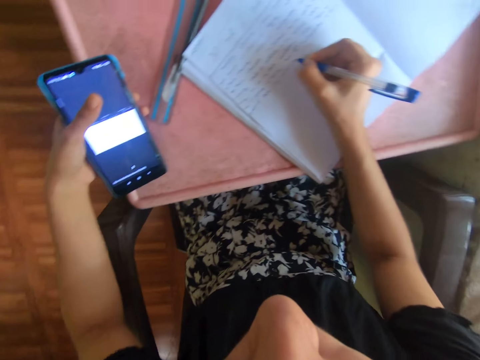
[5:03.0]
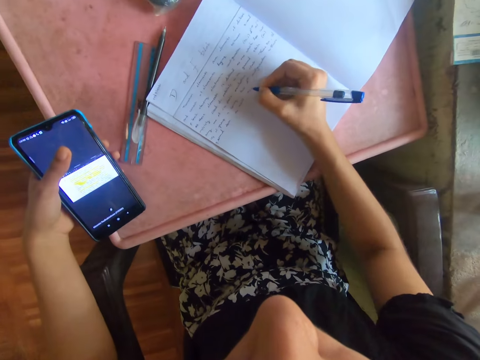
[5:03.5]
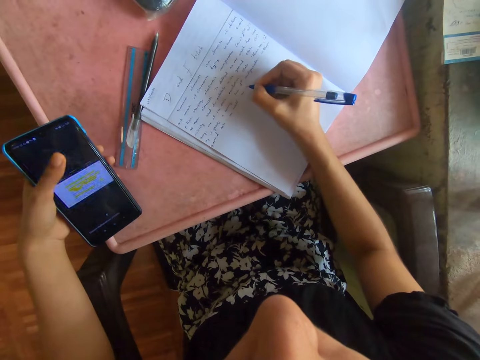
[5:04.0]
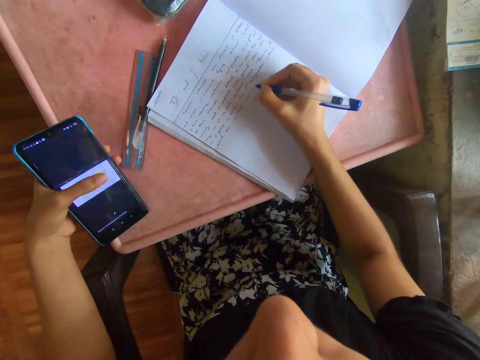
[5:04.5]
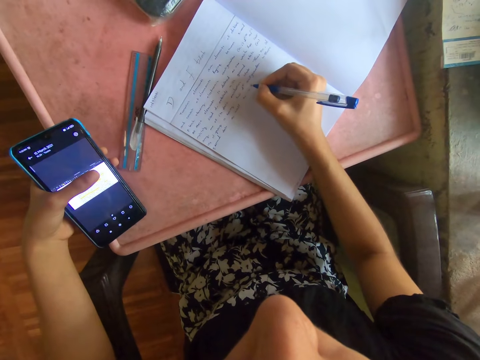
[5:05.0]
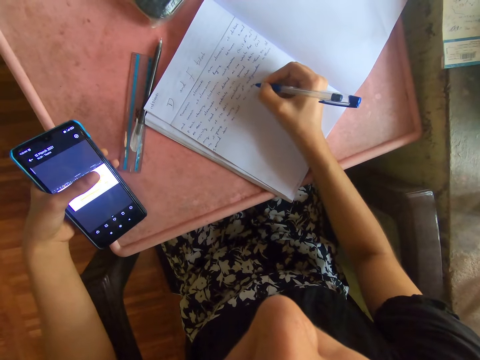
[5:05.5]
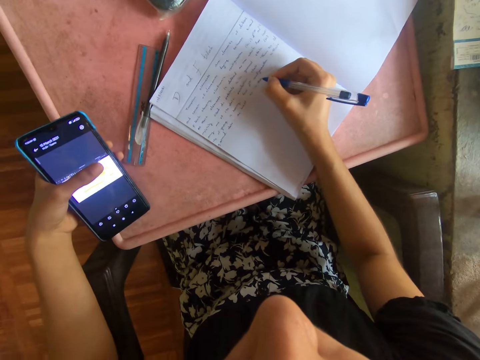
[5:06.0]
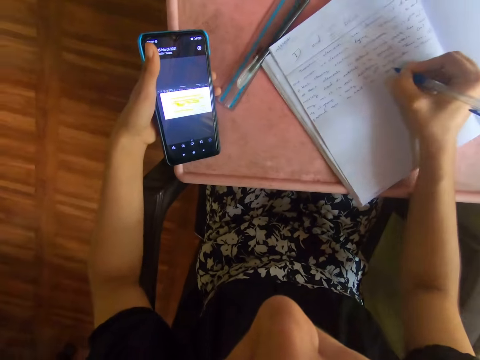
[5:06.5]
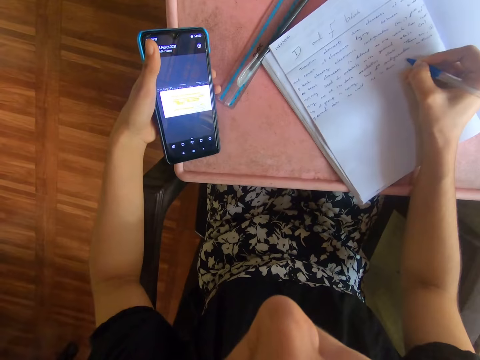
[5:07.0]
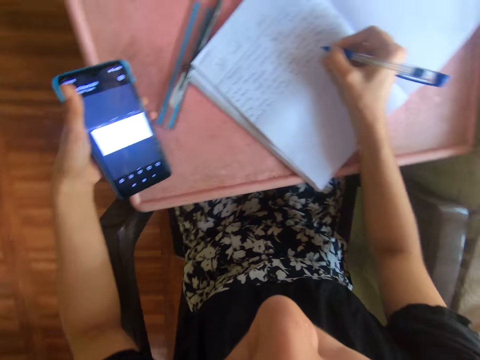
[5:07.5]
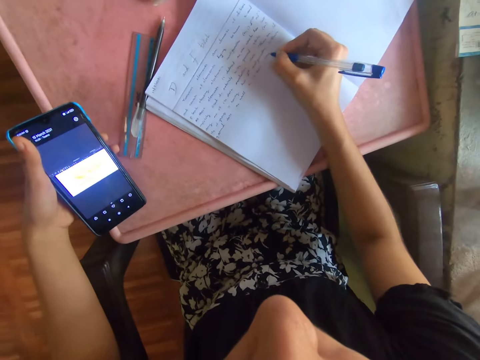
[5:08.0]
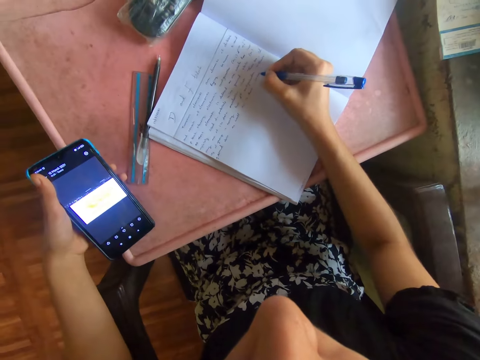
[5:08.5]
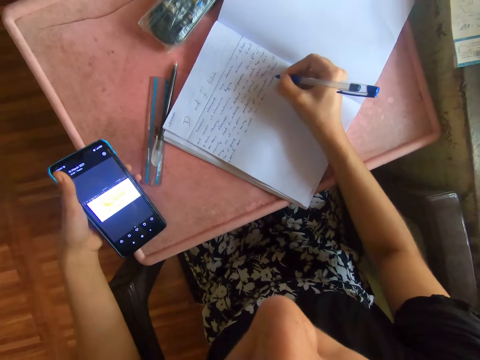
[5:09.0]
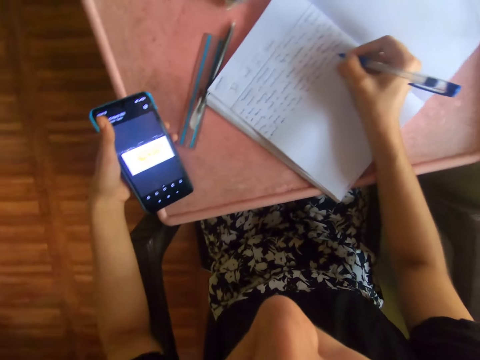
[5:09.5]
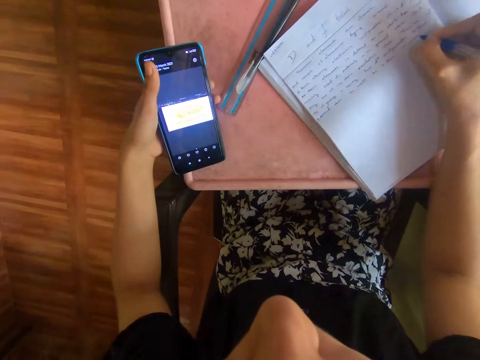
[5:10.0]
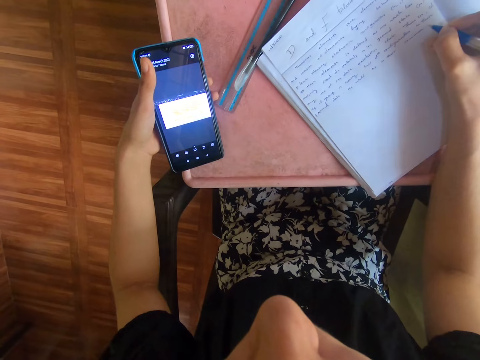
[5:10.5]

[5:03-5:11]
The camera wearer operates the phone with her left hand. She writes on the book using the pen.

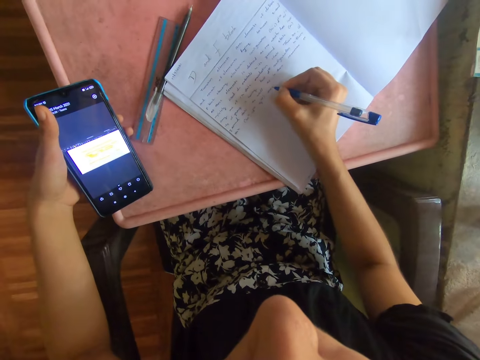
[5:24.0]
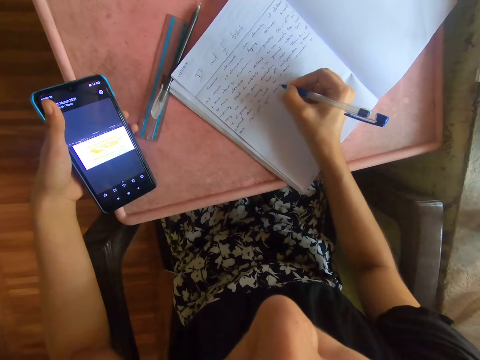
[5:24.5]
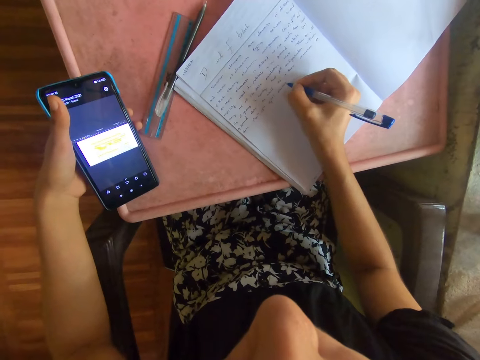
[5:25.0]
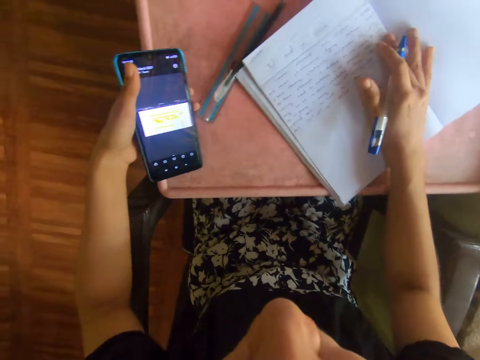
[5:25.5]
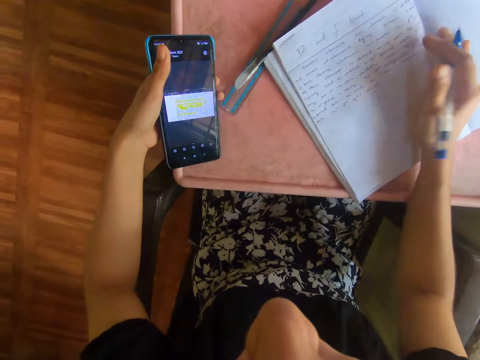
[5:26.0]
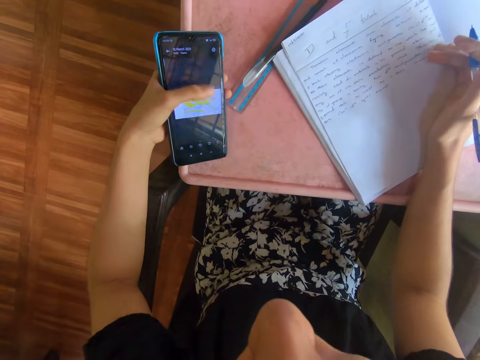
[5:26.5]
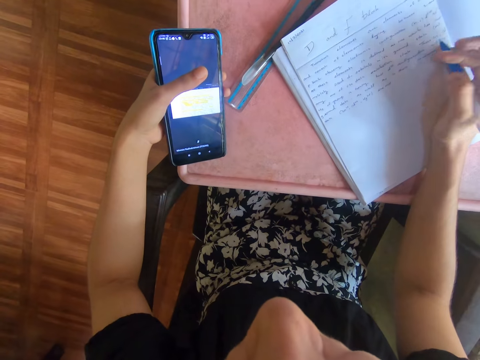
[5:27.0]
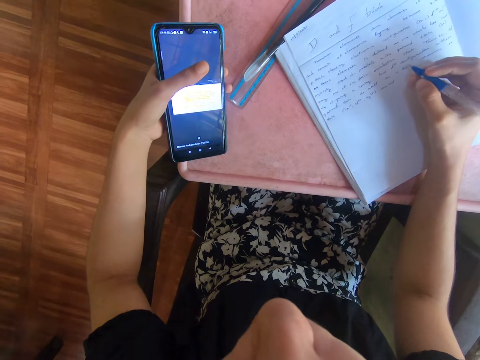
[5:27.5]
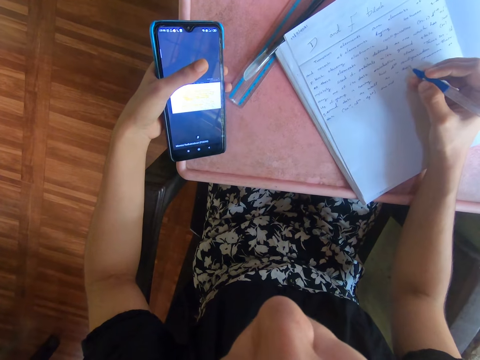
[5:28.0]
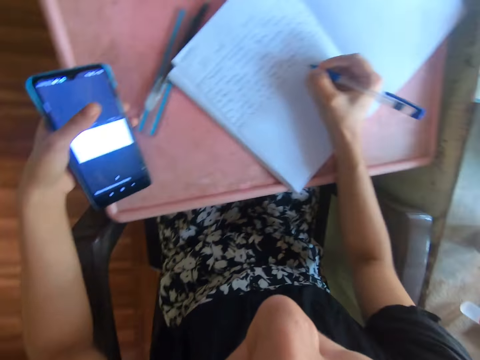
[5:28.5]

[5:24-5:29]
The camera wearer shifts the book on the table with her right hand. She operates the phone with her left hand. She writes on the book using the pen.

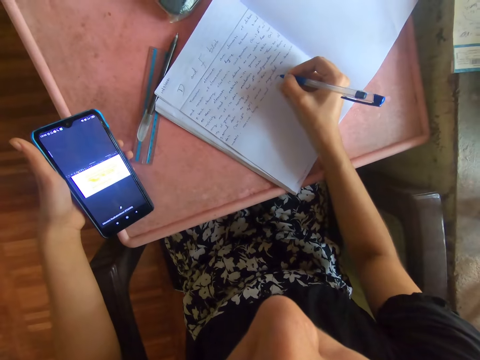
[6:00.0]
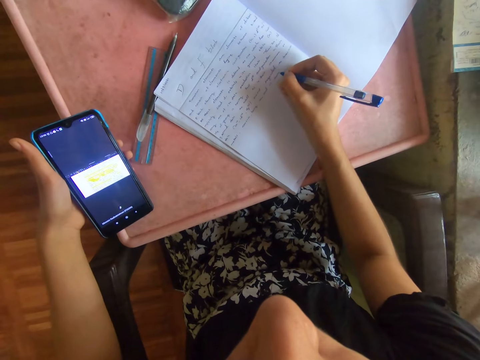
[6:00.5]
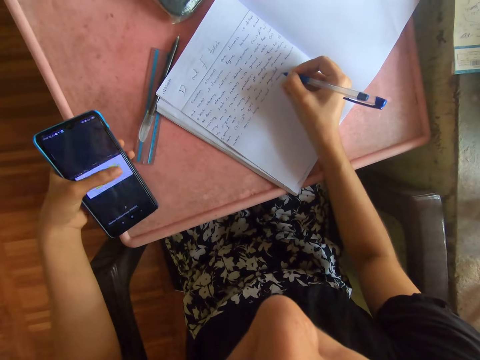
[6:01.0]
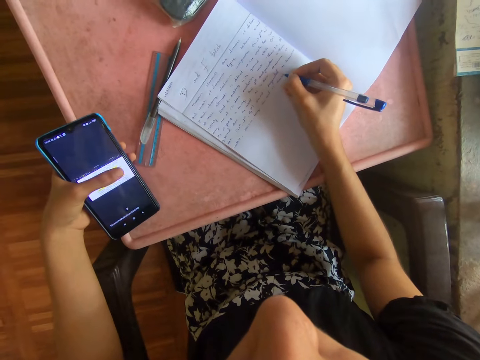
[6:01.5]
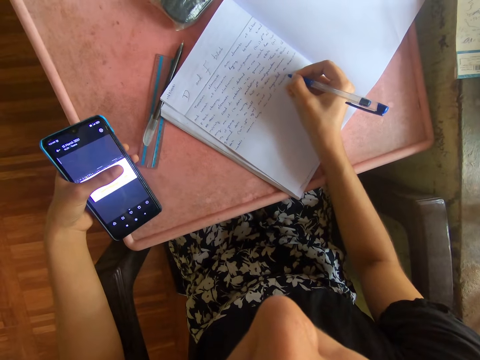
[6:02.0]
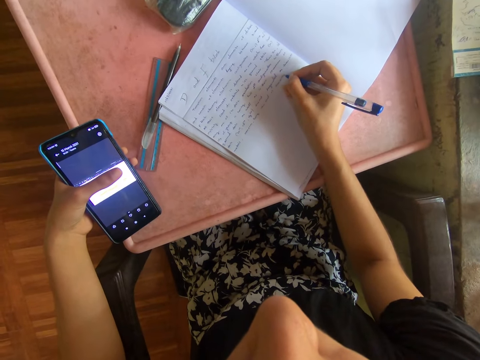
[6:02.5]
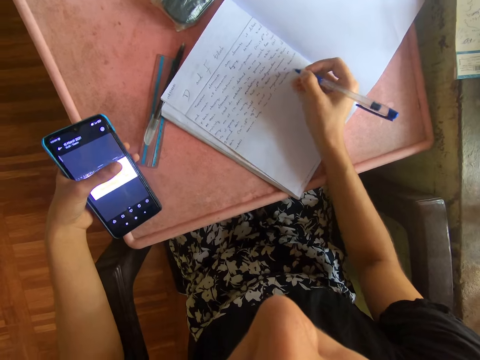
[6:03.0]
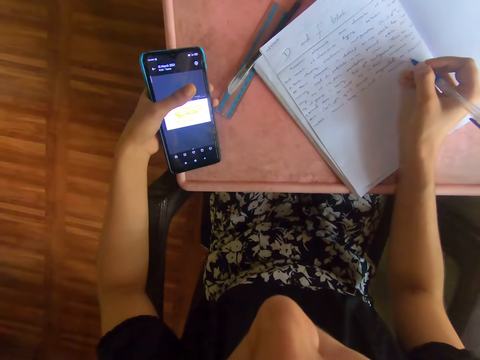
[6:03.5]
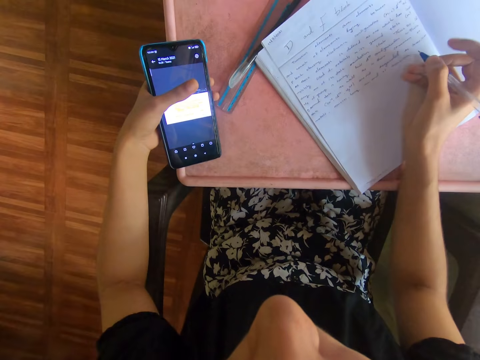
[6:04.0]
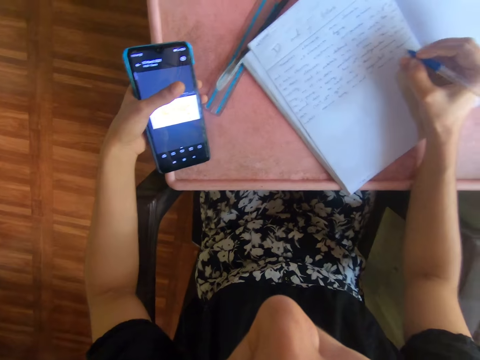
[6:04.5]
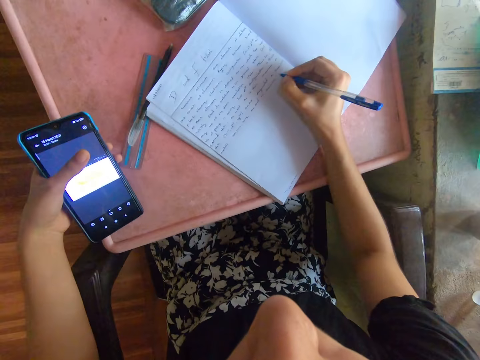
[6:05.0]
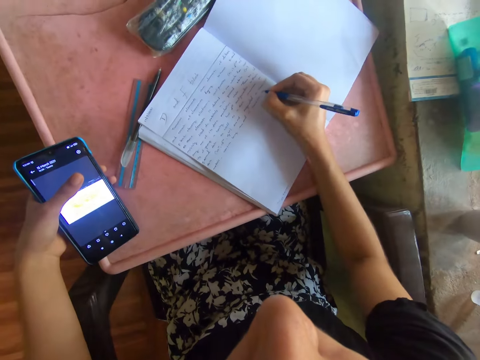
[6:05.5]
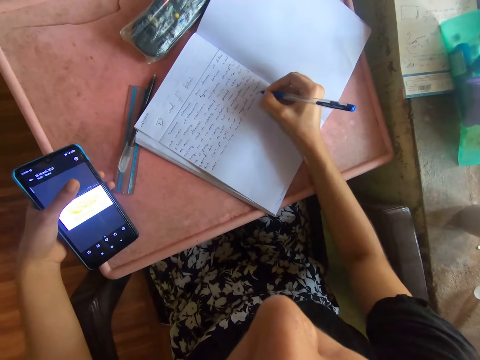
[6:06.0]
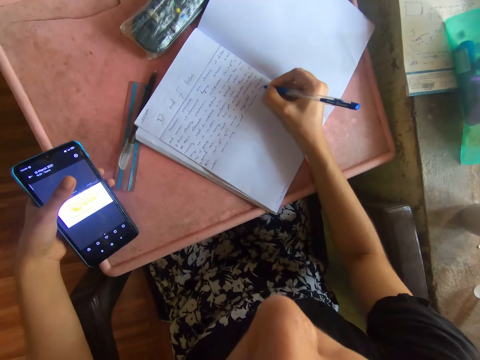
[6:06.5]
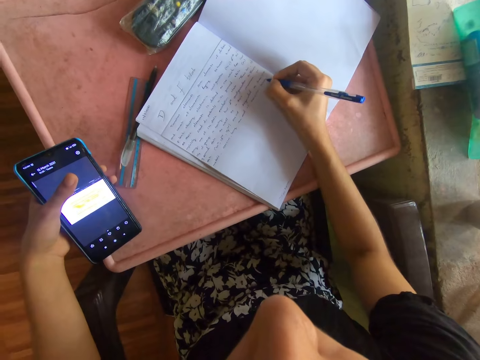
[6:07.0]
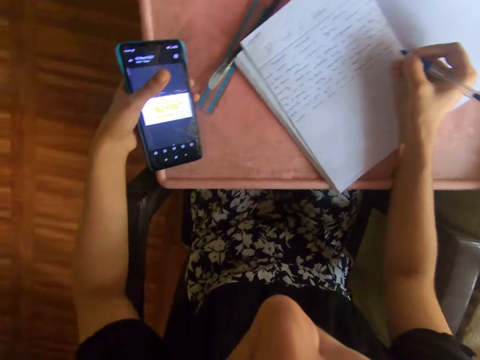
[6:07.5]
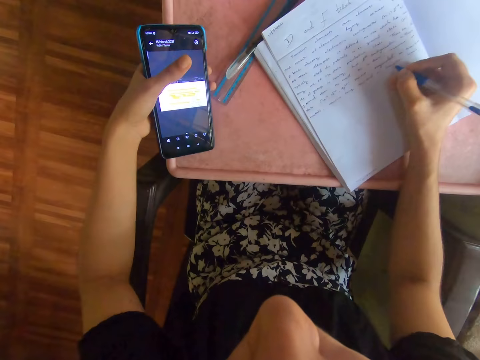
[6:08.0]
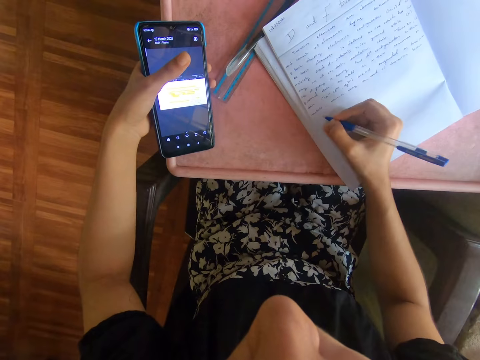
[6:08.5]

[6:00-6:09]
The camera wearer operates the phone with her left hand. She writes on the book using the pen.

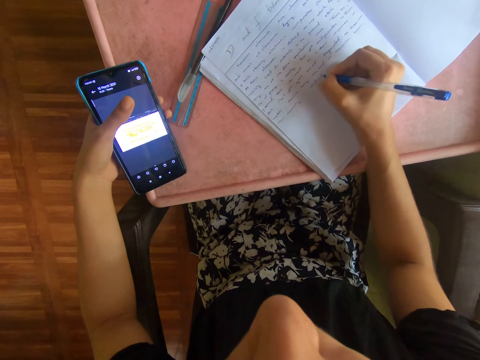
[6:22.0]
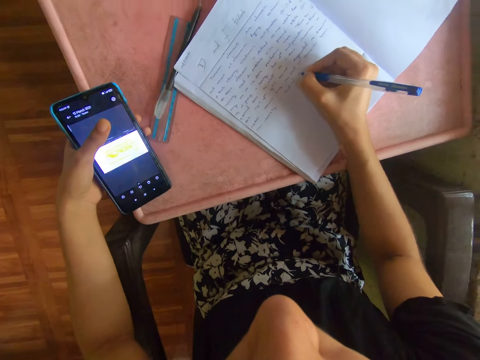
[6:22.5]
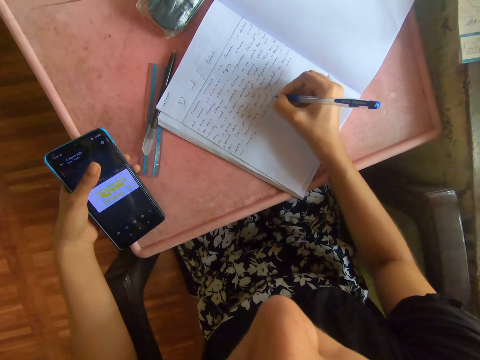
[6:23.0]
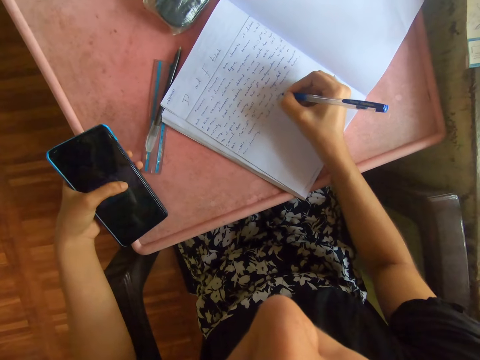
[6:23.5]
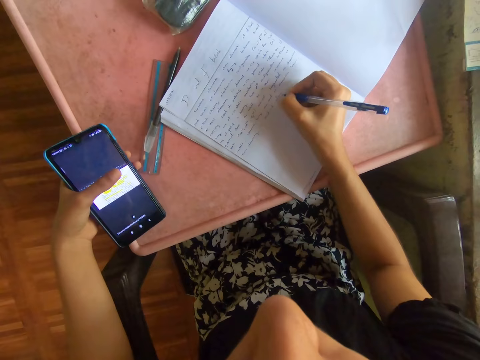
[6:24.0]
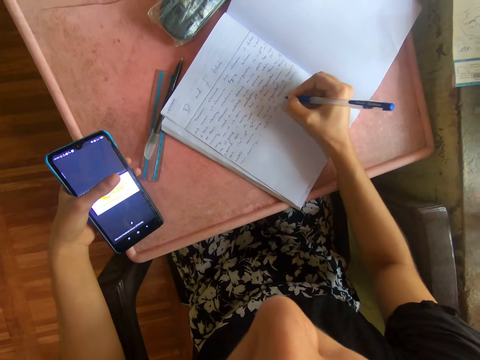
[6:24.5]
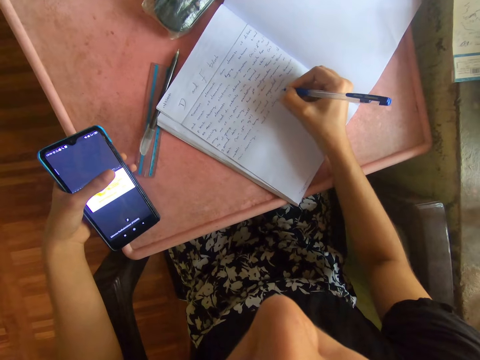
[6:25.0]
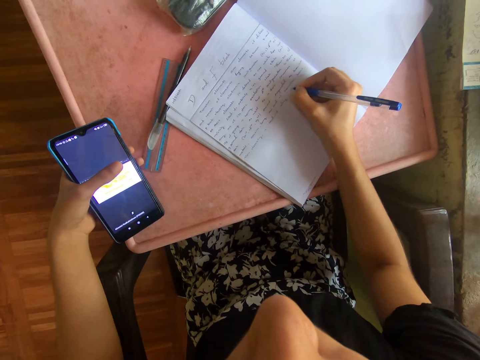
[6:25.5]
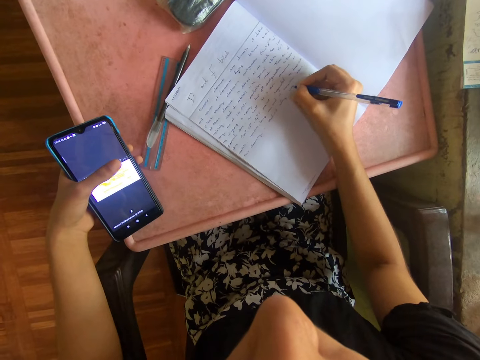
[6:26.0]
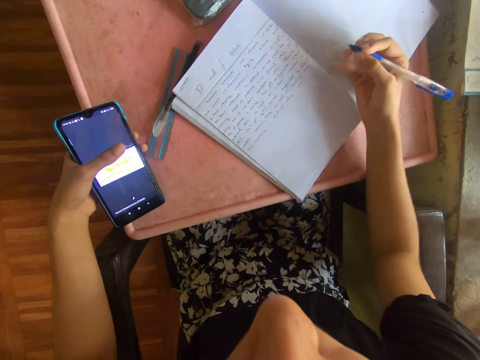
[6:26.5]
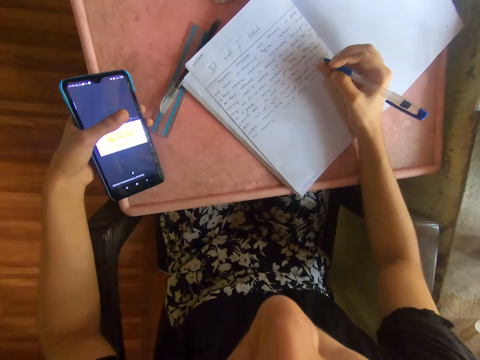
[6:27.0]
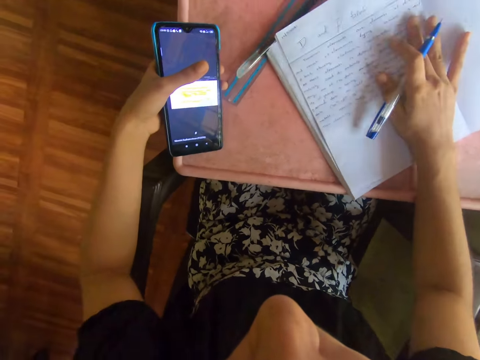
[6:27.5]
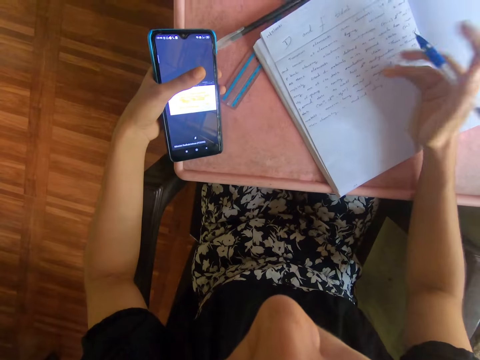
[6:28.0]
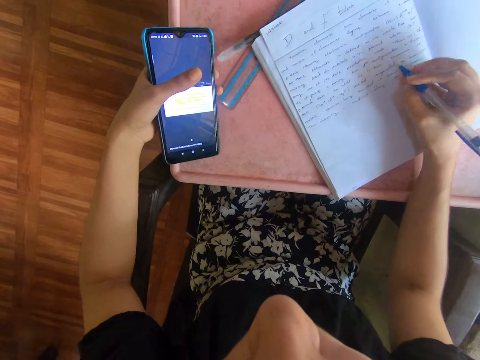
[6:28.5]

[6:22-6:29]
The camera wearer operates the phone with her left hand. She writes on the book using the pen. She shifts the book on the table with her right hand.
